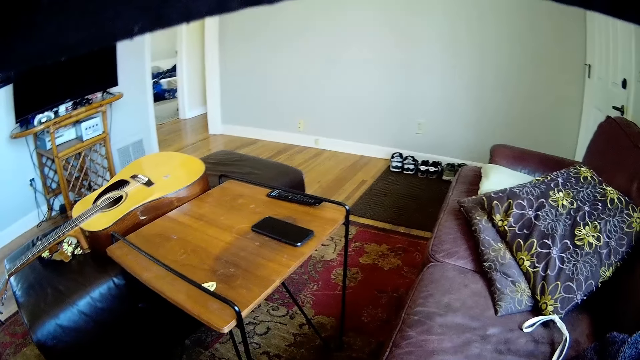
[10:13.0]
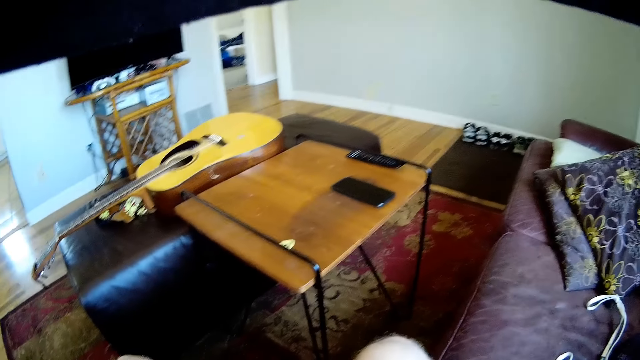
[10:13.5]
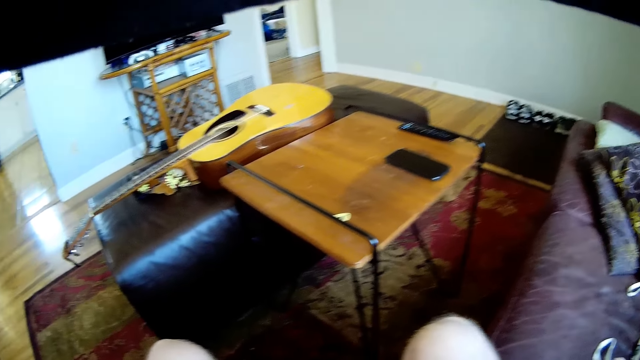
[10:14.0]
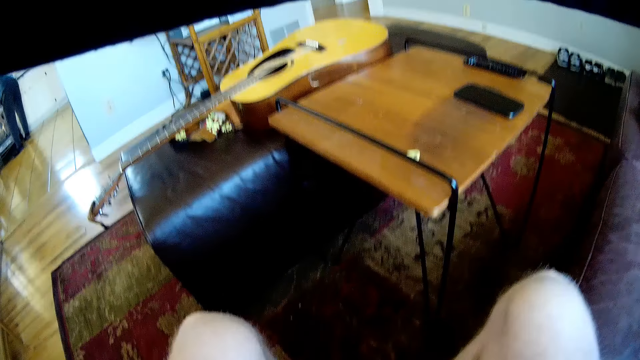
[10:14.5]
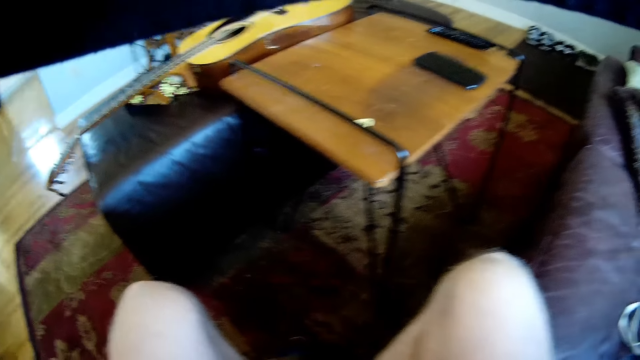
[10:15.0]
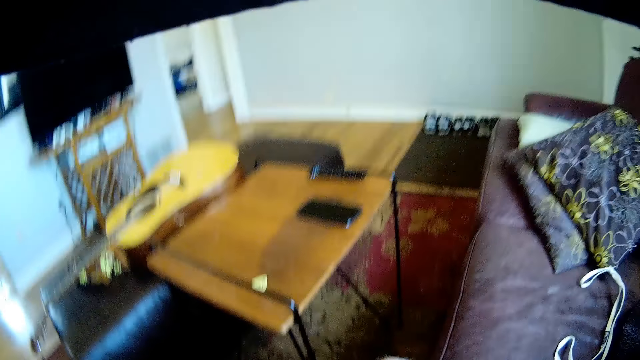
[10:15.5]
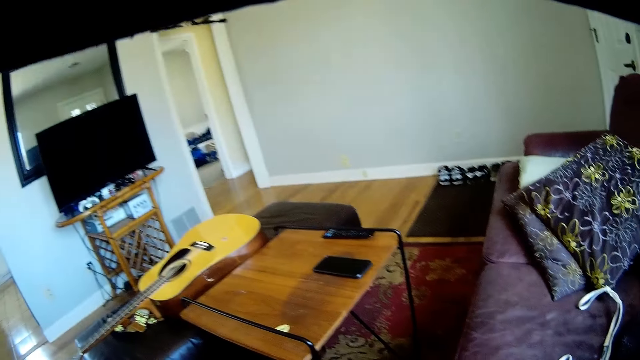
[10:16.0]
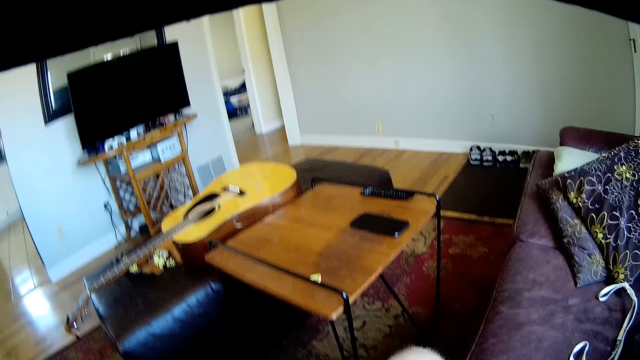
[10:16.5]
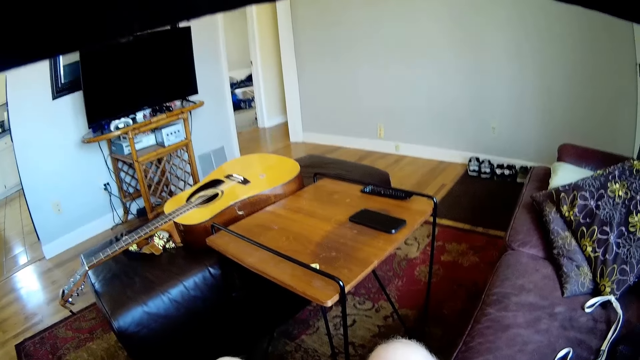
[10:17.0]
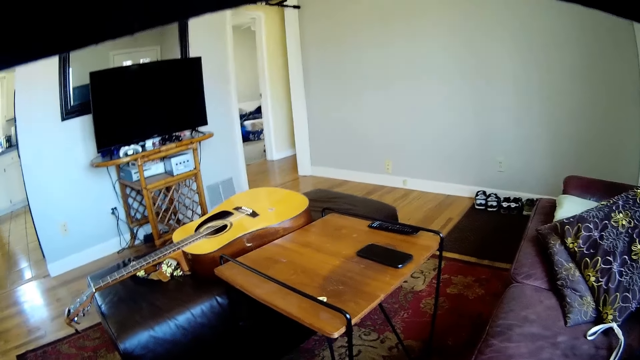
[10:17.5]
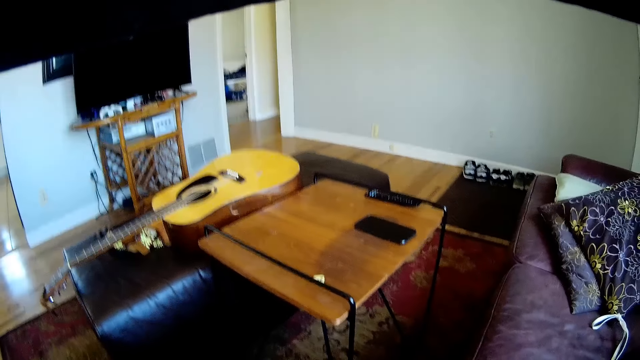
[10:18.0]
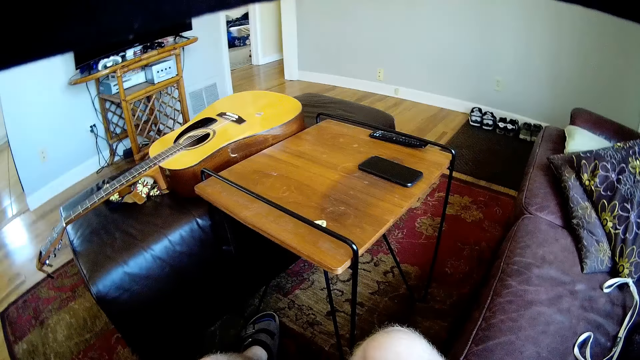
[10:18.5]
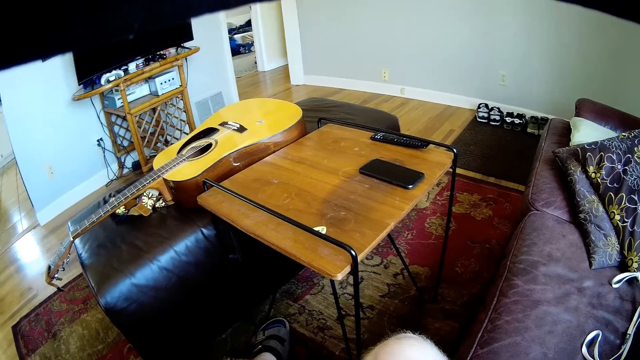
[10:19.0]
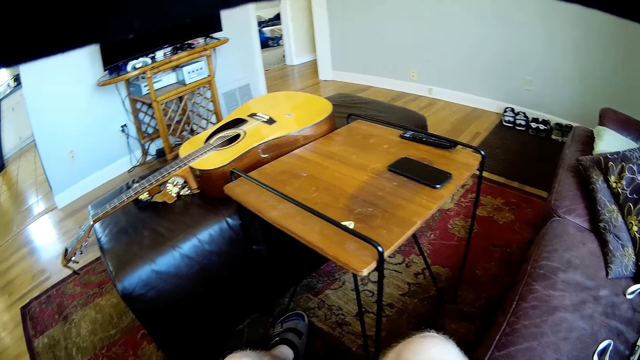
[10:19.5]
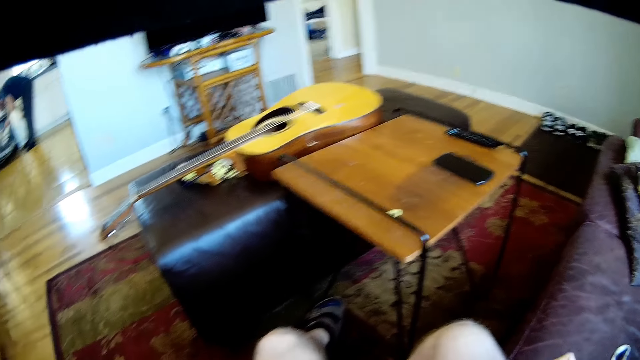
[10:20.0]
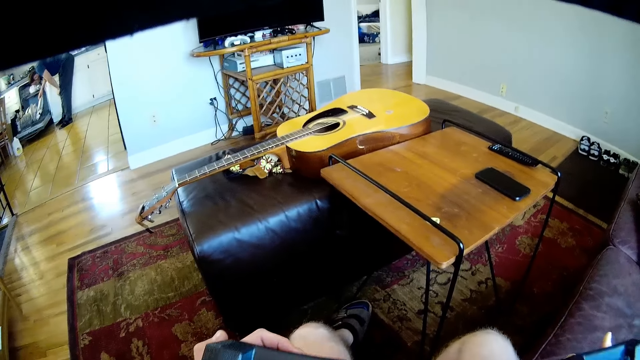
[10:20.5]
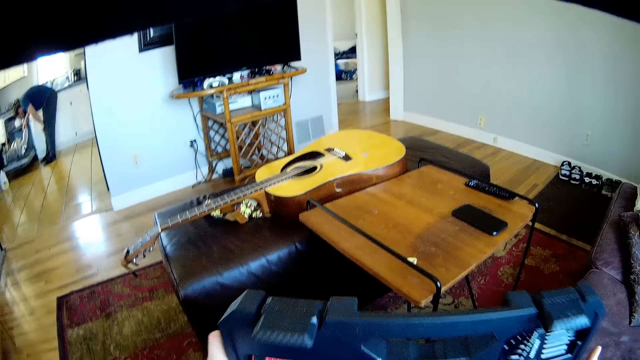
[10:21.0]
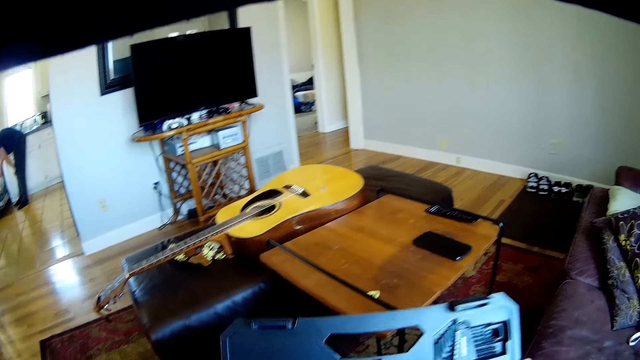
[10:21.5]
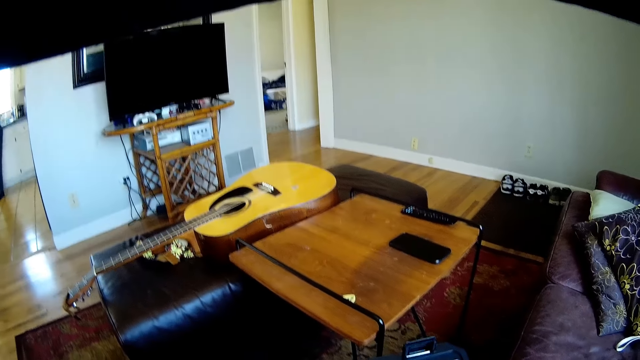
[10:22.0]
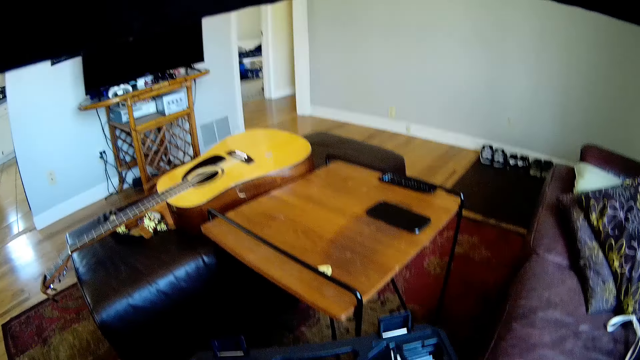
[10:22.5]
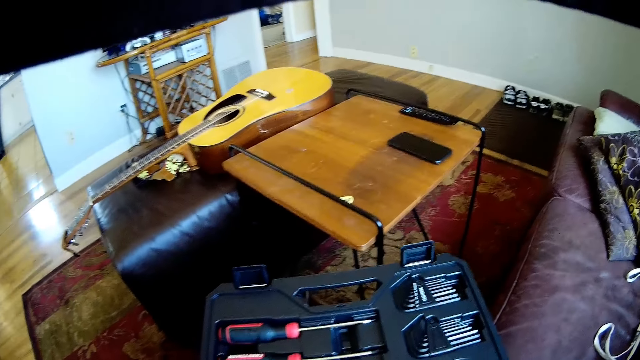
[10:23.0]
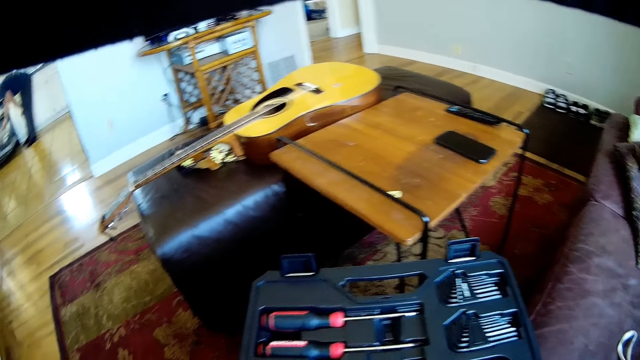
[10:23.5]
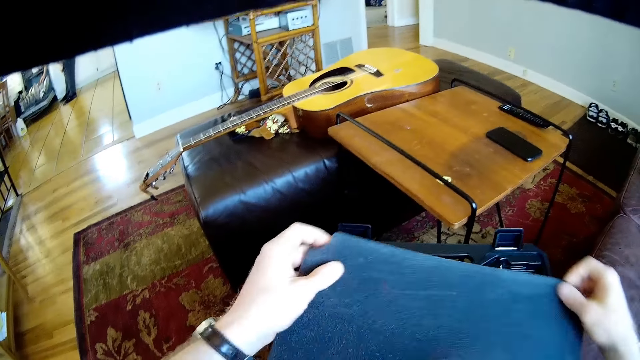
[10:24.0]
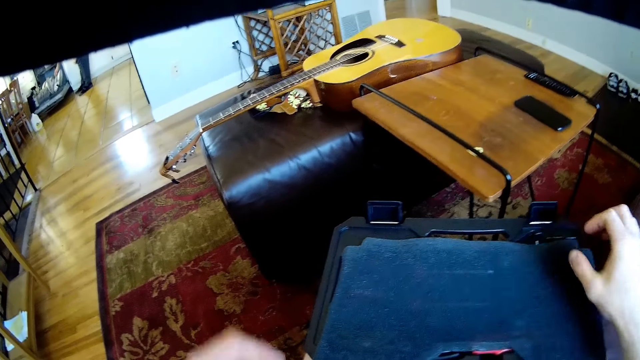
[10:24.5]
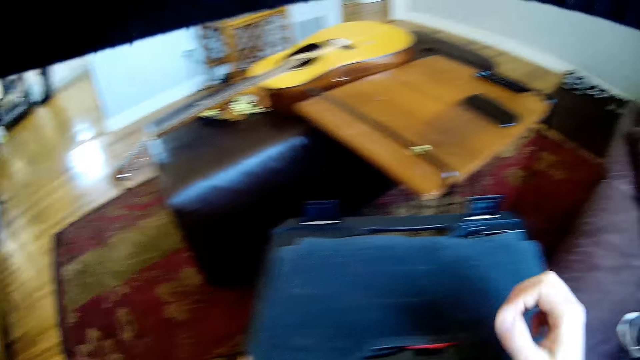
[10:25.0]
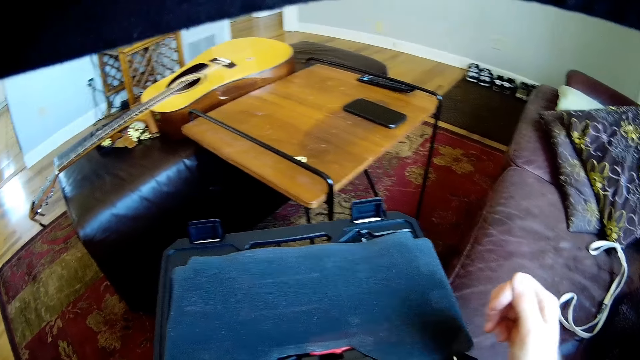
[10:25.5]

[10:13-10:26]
The camera wearer opens a tool box with both hands.

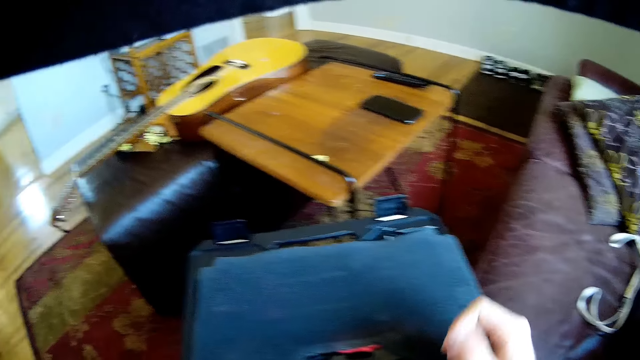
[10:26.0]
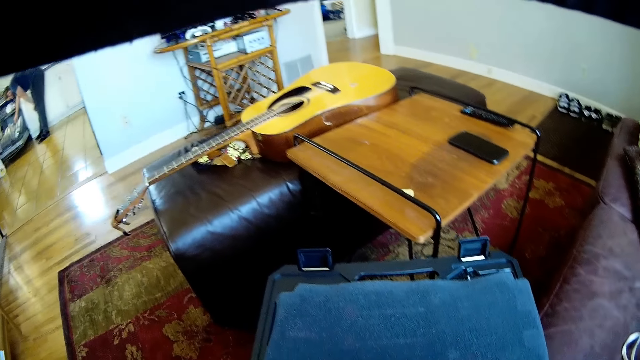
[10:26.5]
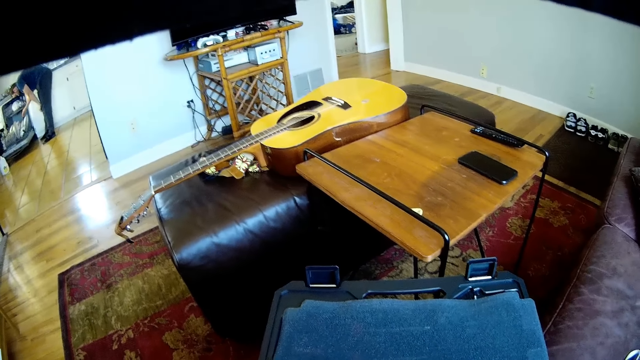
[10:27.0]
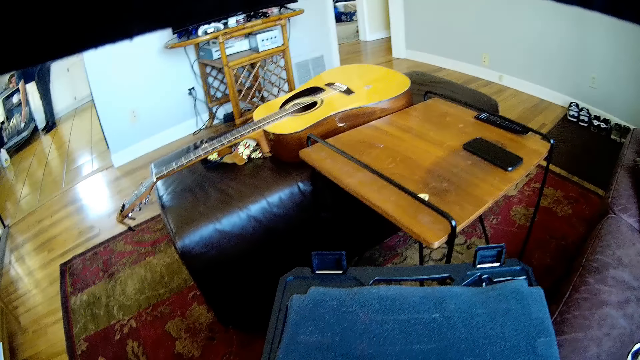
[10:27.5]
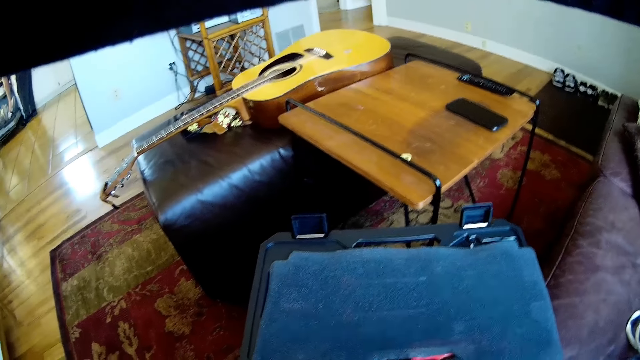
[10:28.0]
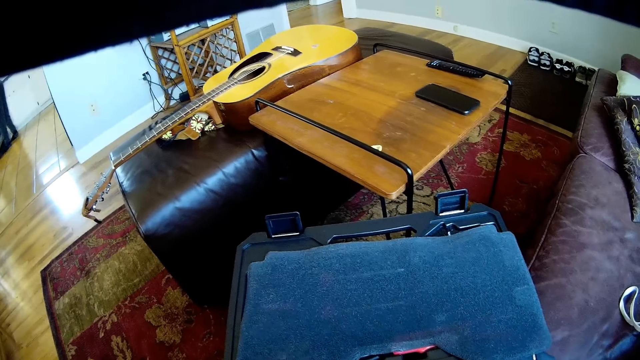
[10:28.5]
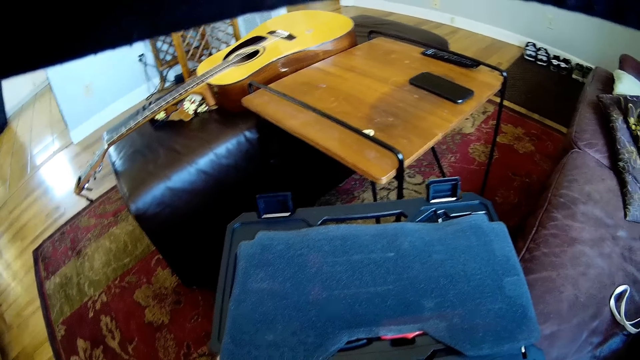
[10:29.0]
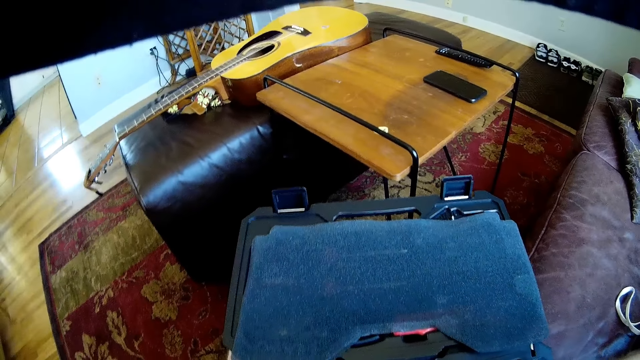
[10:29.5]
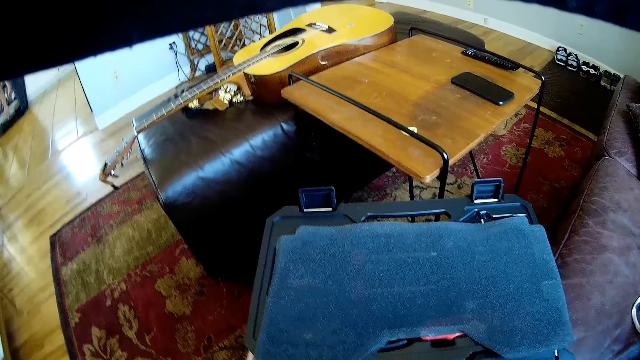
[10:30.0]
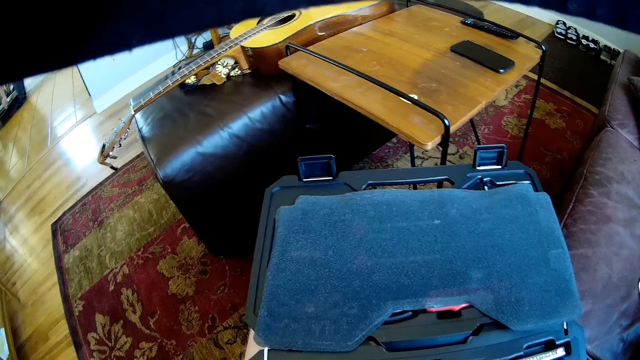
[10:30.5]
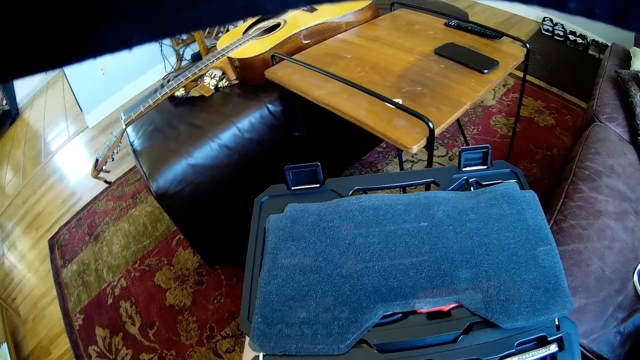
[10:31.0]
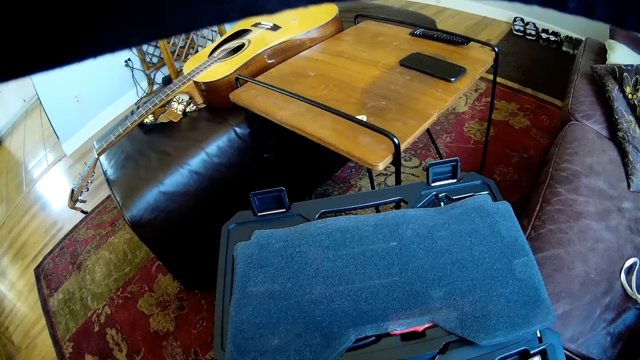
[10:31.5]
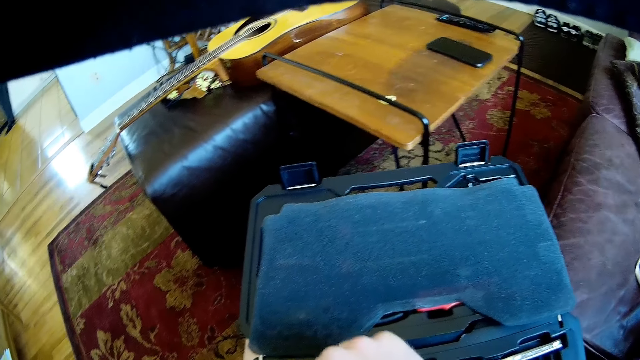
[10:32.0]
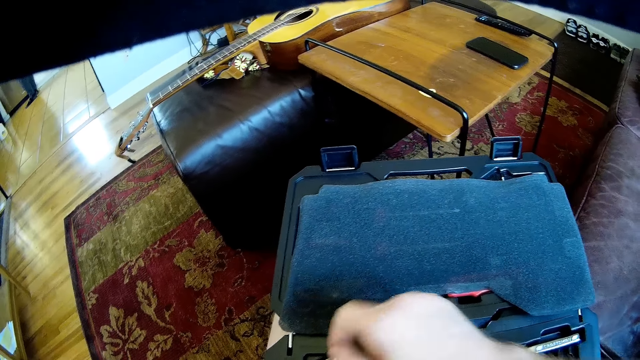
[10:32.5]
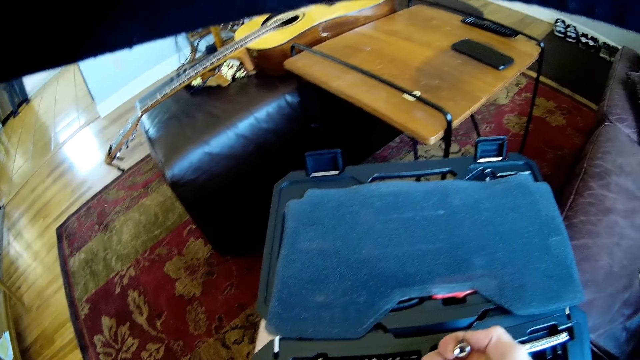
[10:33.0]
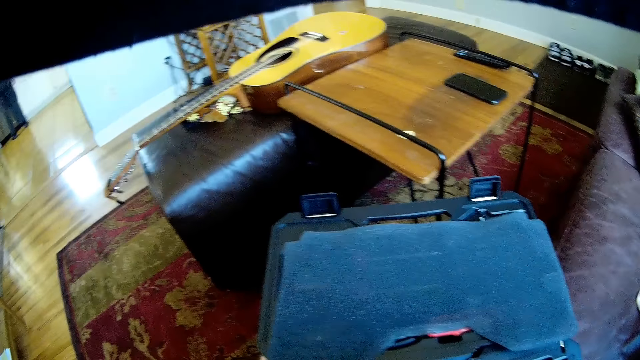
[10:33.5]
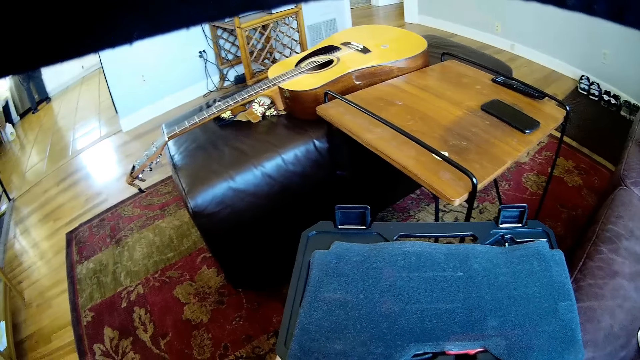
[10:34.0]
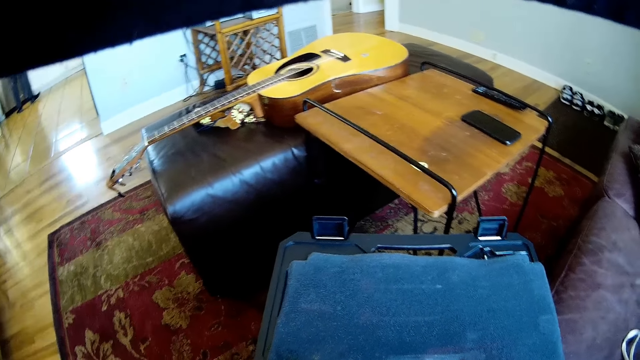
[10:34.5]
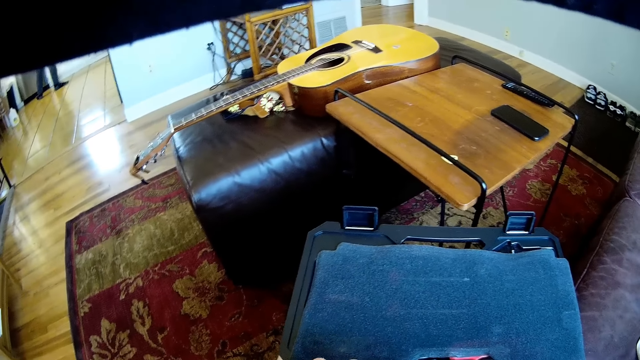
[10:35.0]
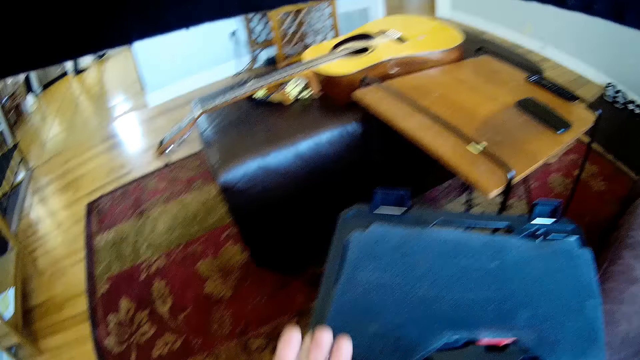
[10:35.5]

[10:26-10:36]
The camera wearer takes out some tools from the toolbox.
